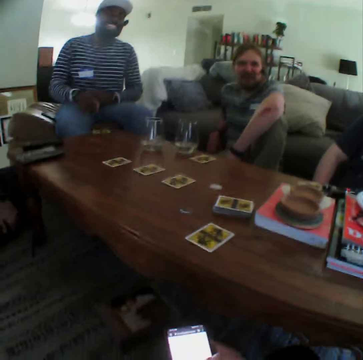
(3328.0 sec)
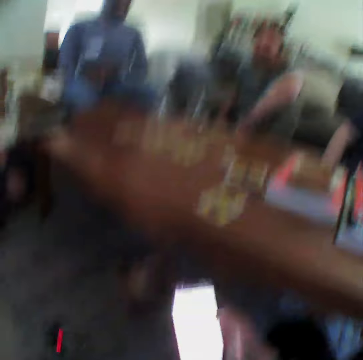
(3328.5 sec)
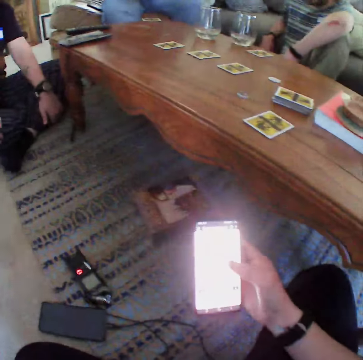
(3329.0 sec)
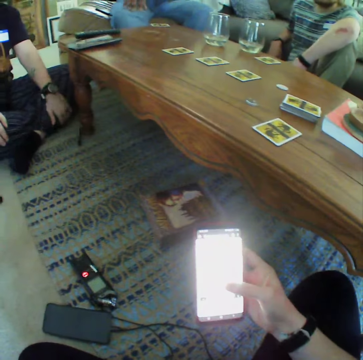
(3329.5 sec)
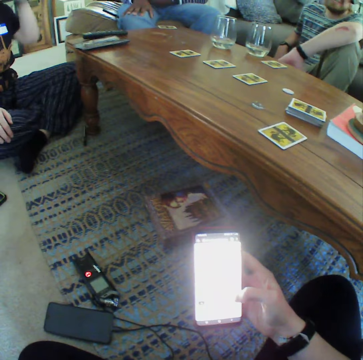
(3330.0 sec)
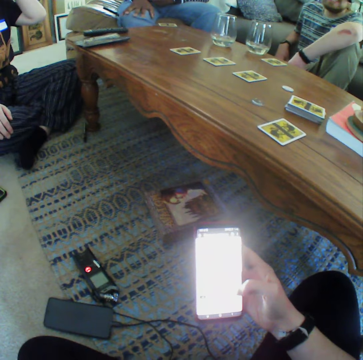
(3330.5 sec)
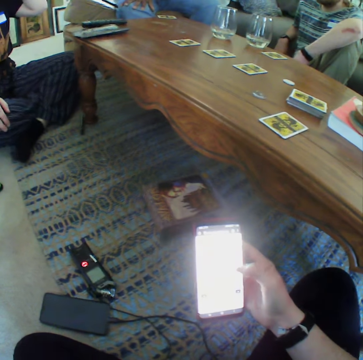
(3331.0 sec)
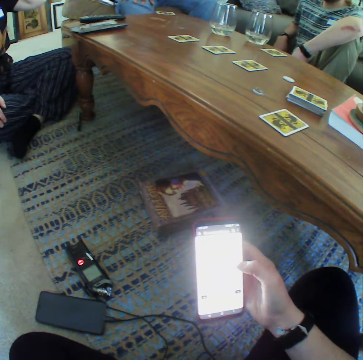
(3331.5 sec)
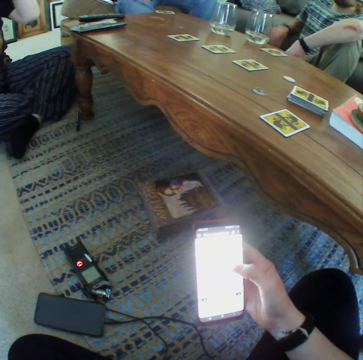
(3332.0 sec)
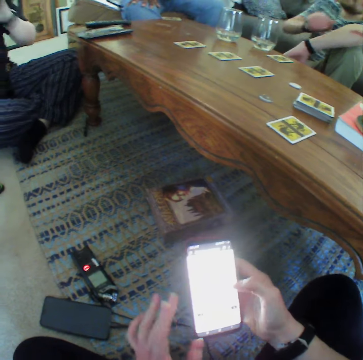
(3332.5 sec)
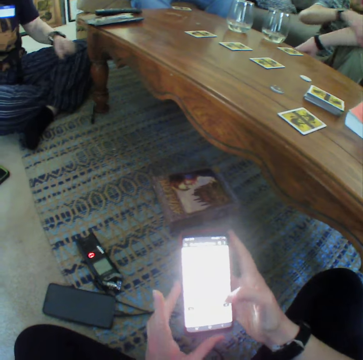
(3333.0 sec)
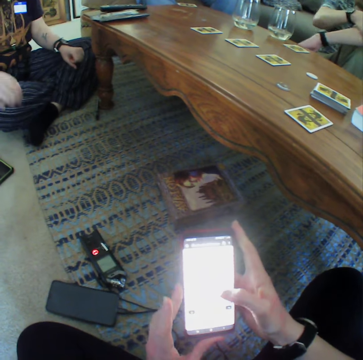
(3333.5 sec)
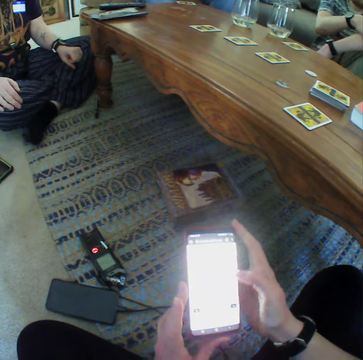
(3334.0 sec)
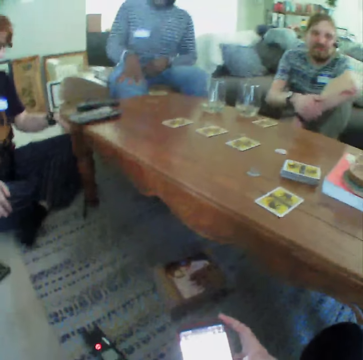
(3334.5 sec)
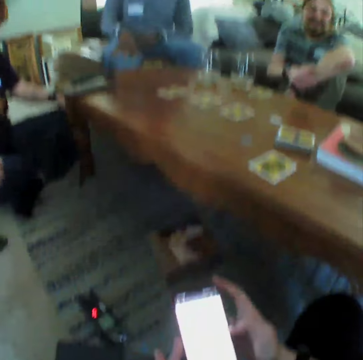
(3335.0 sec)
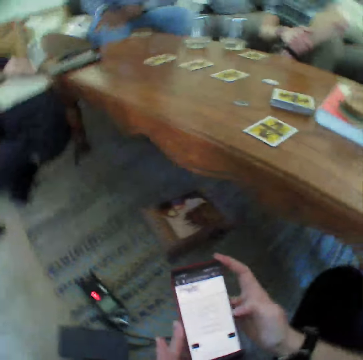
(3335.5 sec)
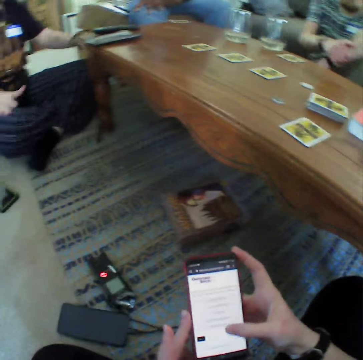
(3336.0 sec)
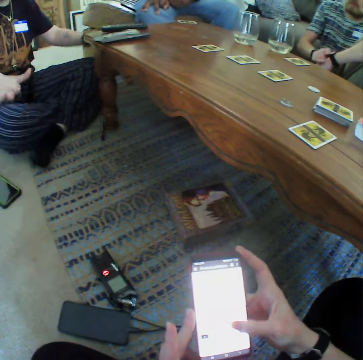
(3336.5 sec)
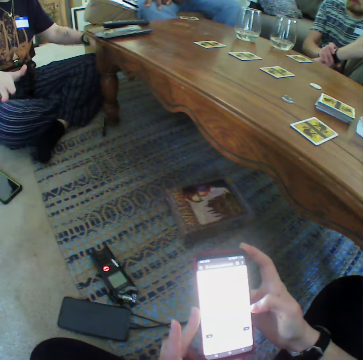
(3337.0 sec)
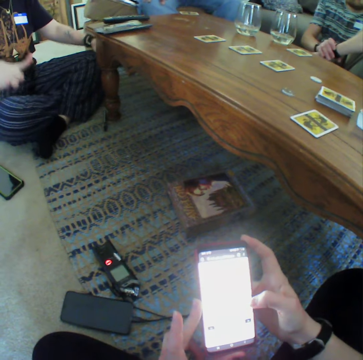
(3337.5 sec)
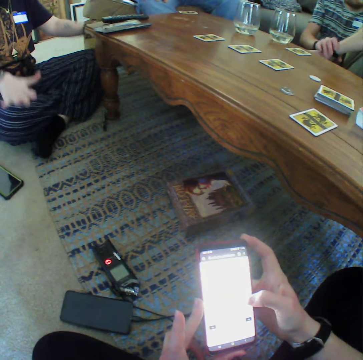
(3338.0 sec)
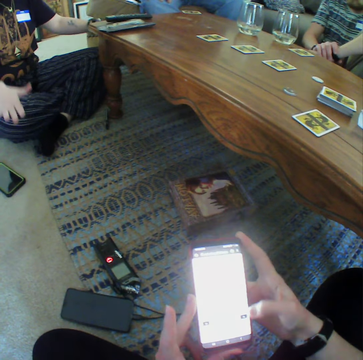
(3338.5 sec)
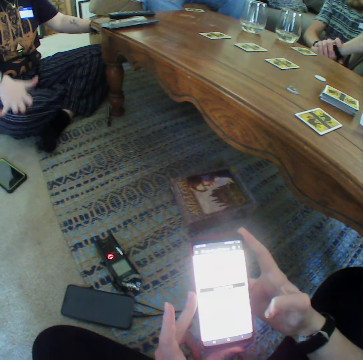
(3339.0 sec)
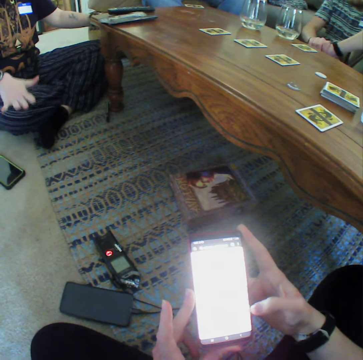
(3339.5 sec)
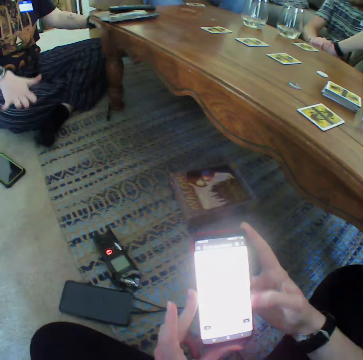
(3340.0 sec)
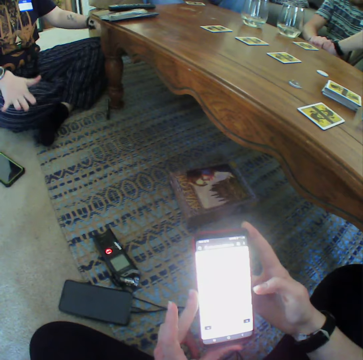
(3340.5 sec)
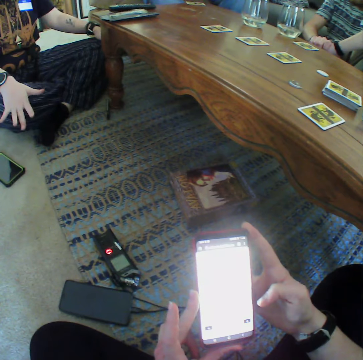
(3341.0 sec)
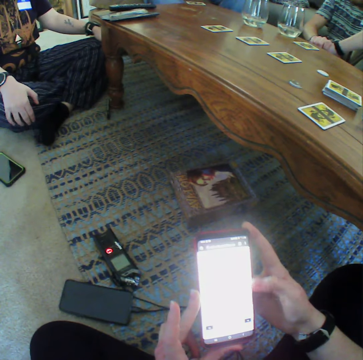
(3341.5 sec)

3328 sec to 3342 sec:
The camera wearer operates the phone. A woman pats her thighs with her hands.

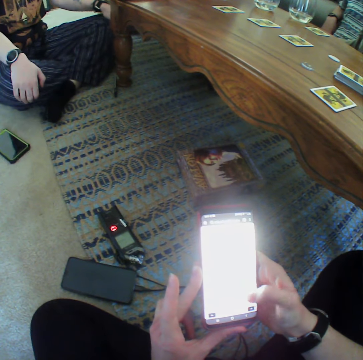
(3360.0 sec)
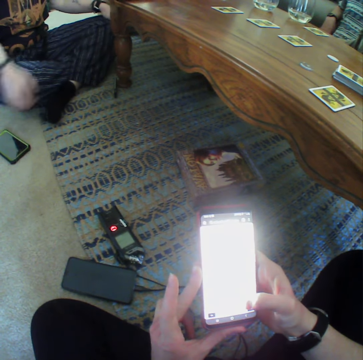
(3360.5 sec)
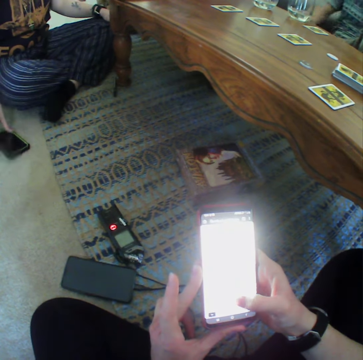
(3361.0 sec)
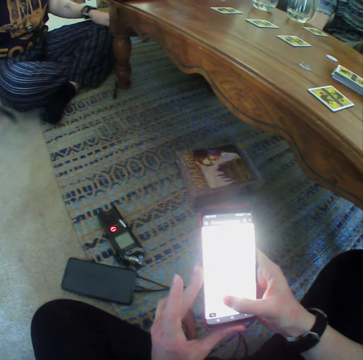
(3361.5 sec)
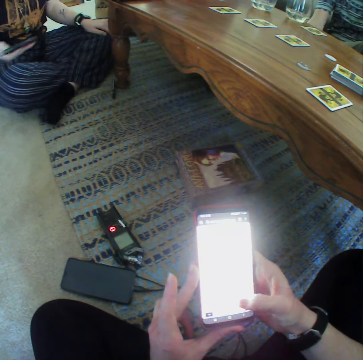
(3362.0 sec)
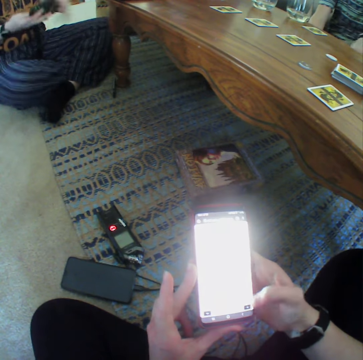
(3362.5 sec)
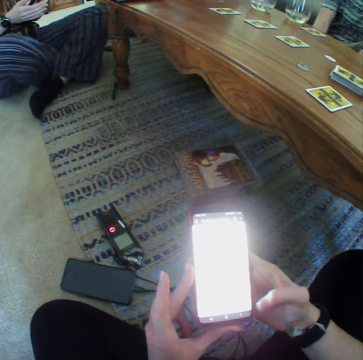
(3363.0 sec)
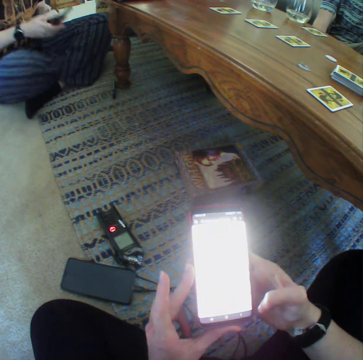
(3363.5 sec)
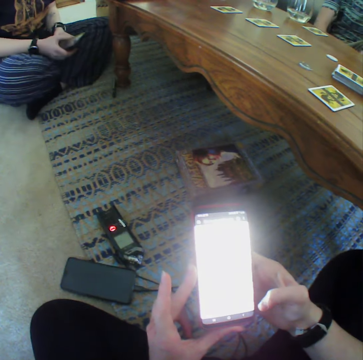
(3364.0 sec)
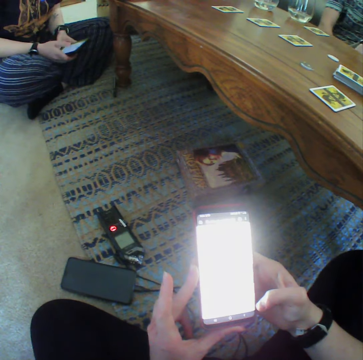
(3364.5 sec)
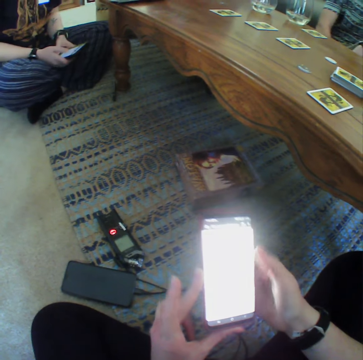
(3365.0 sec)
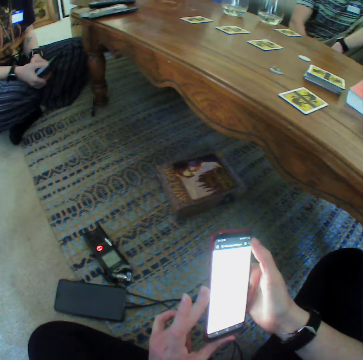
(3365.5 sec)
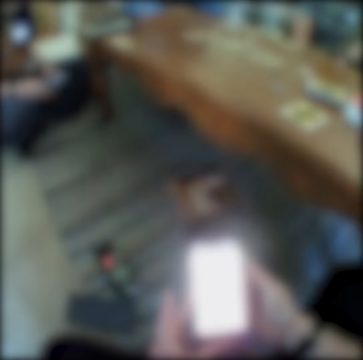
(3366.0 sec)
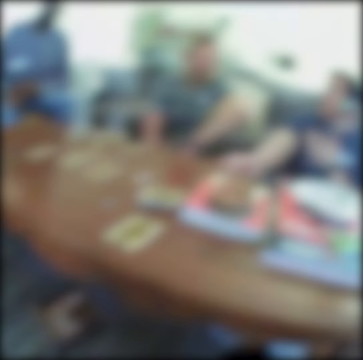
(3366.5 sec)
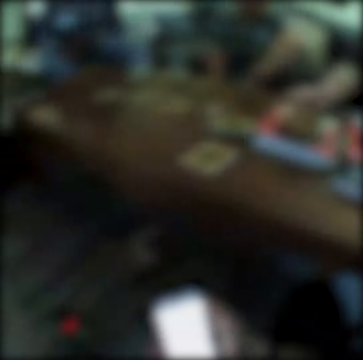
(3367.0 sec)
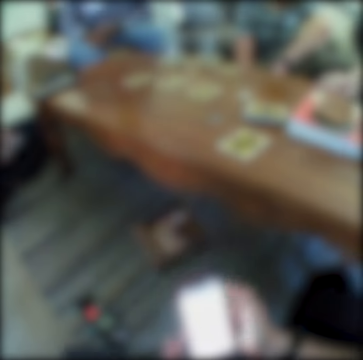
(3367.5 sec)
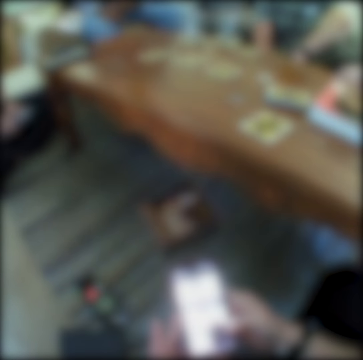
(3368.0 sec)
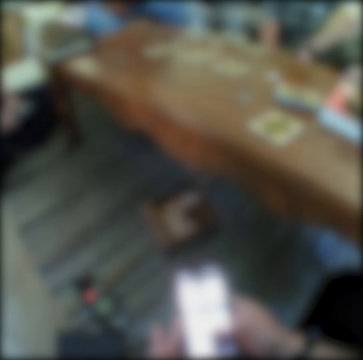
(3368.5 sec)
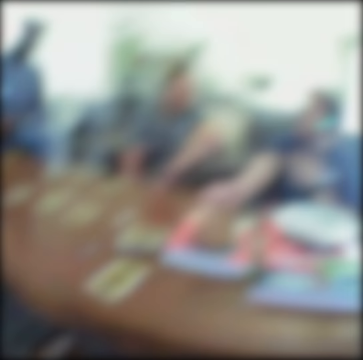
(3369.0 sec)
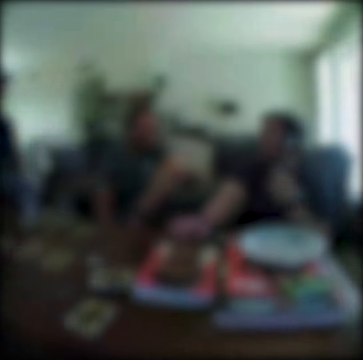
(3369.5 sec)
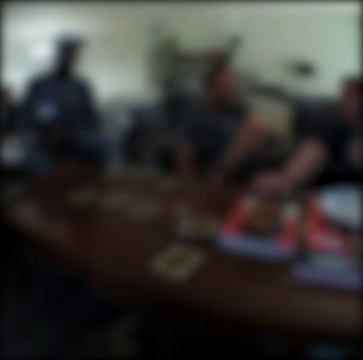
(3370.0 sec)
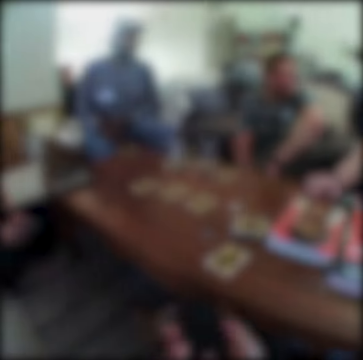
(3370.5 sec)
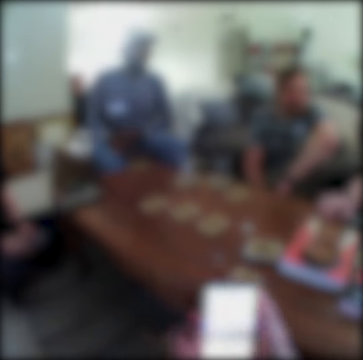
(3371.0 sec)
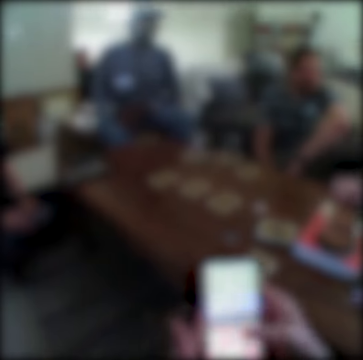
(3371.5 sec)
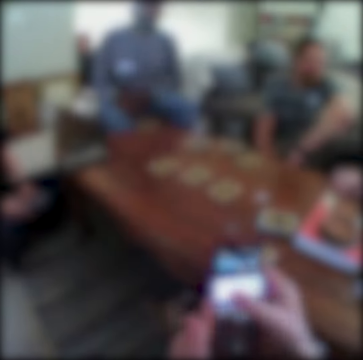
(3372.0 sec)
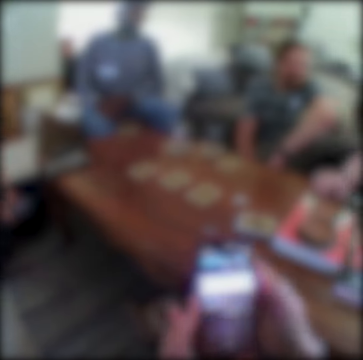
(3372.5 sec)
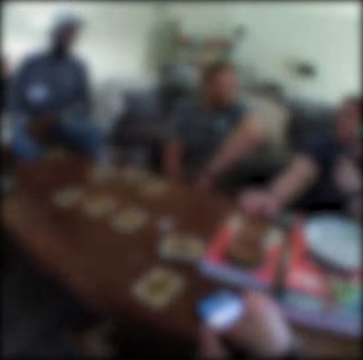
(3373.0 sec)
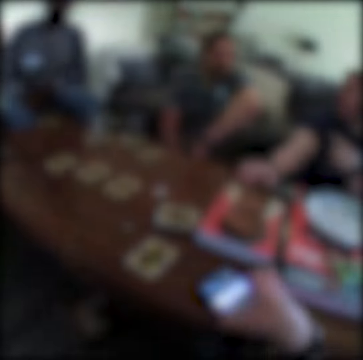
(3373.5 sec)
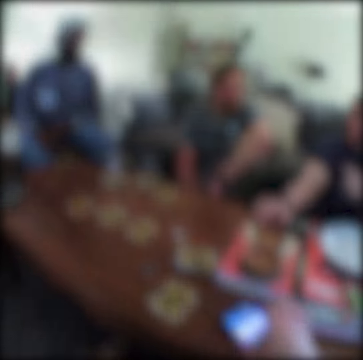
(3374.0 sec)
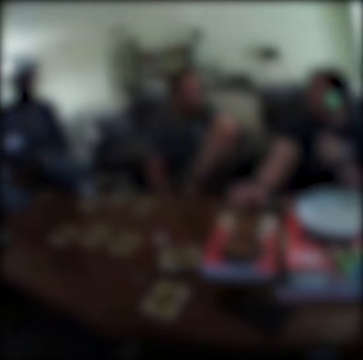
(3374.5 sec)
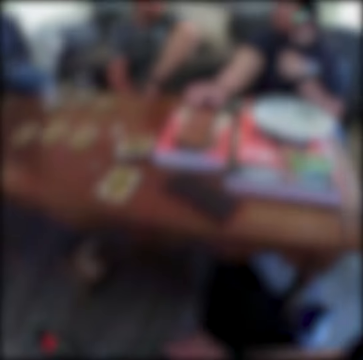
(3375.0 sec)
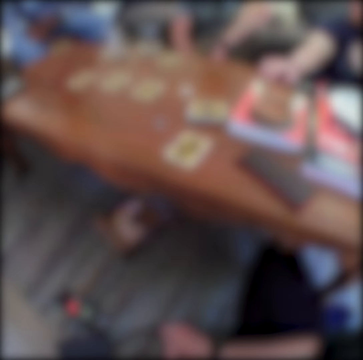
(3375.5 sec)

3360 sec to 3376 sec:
A woman picks up her phone and uses her phone. The camera wearer looks at a man, another man and a third man. They operate the phone and place their phone on the table.

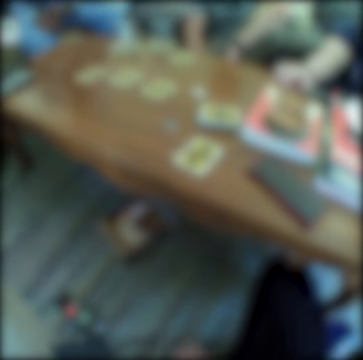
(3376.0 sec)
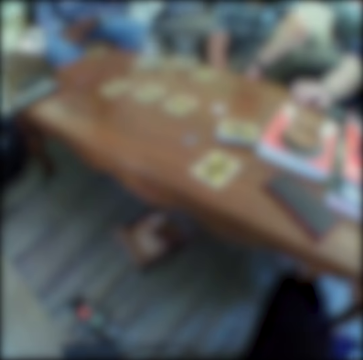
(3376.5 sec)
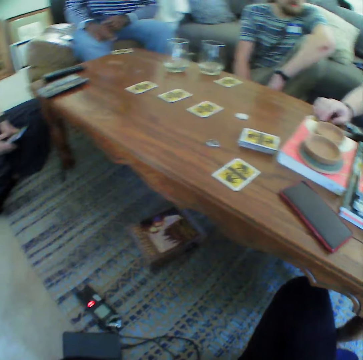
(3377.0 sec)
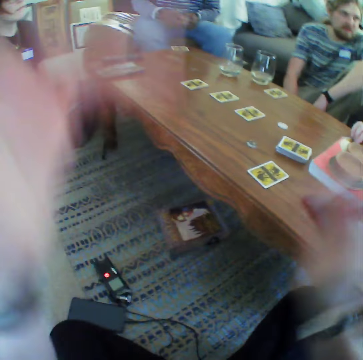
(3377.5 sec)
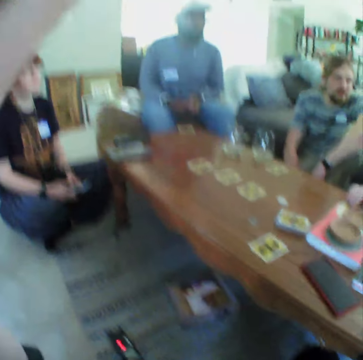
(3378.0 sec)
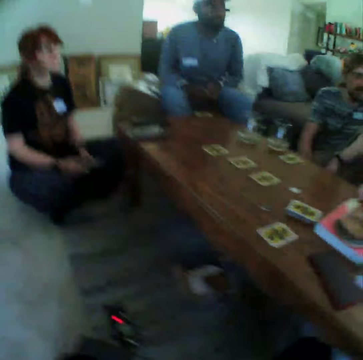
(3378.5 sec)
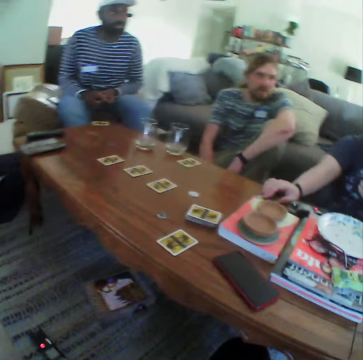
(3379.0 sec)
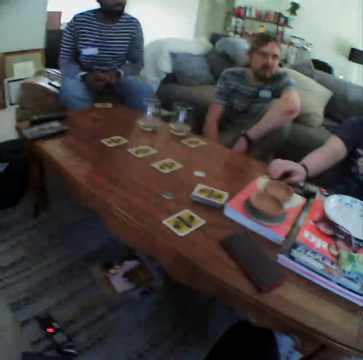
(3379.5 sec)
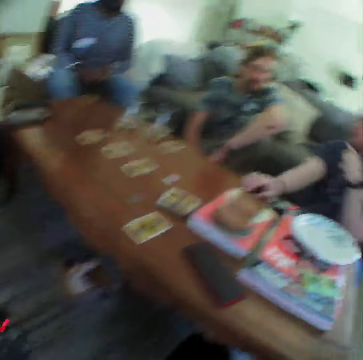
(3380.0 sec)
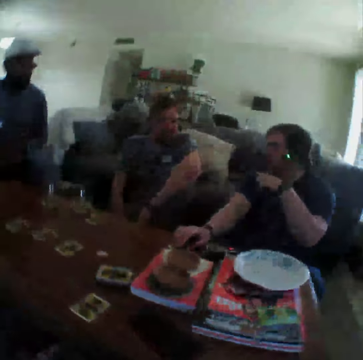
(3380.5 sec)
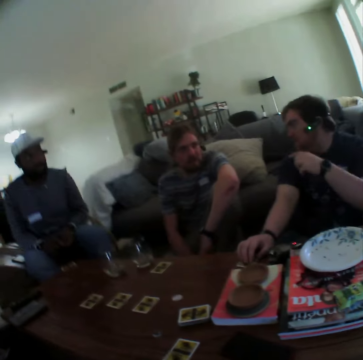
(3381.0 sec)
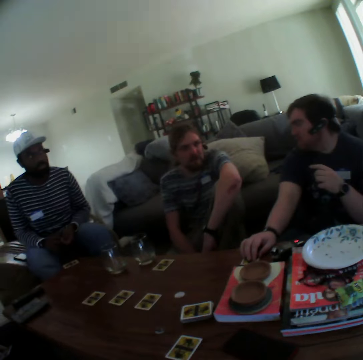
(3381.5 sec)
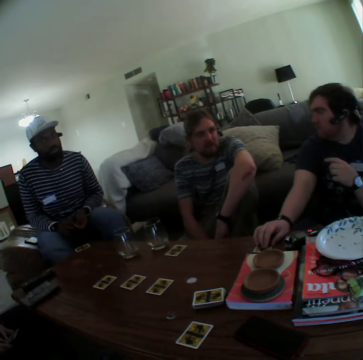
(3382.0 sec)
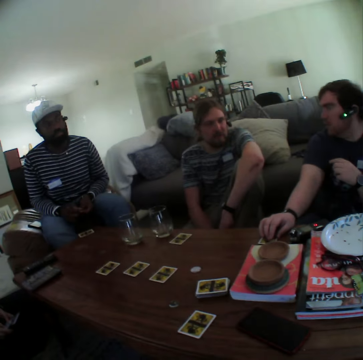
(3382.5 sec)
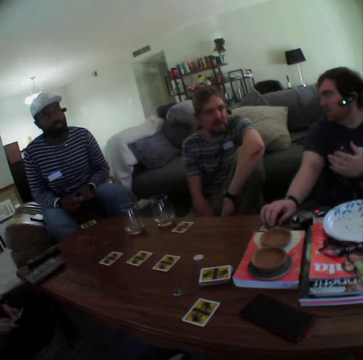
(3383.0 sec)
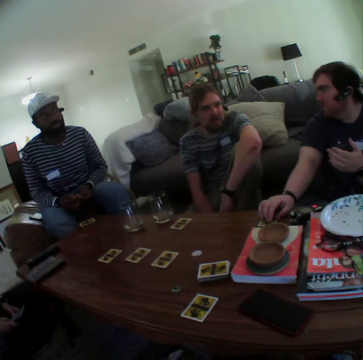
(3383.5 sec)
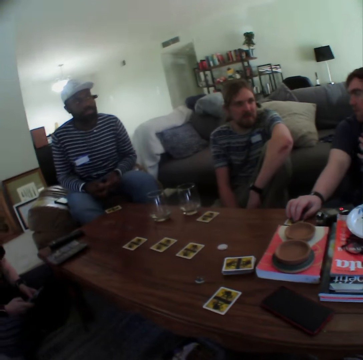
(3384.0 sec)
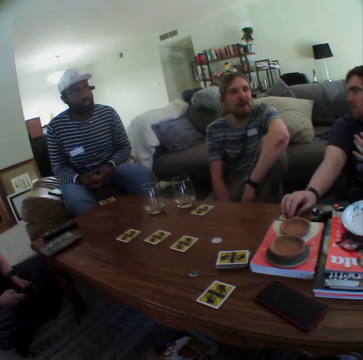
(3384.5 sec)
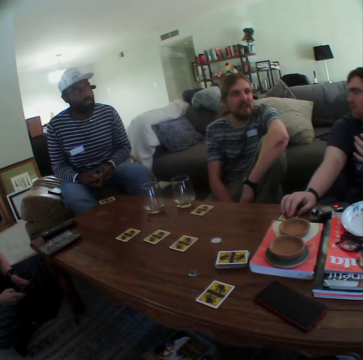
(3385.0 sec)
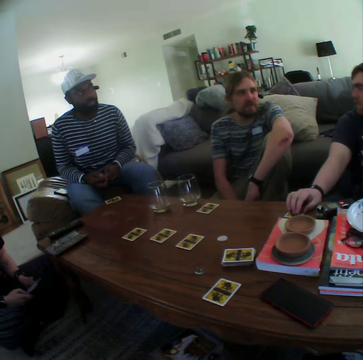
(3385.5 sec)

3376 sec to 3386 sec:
The camera wearer moves their hands. A man speaks with gestures.
